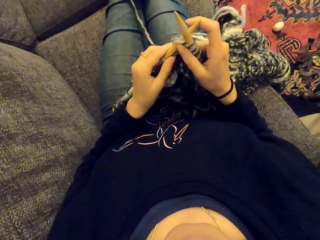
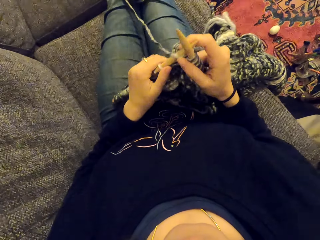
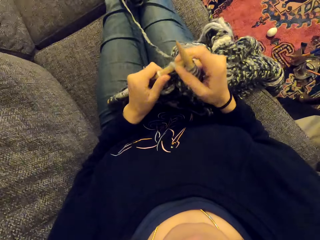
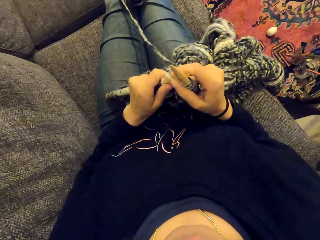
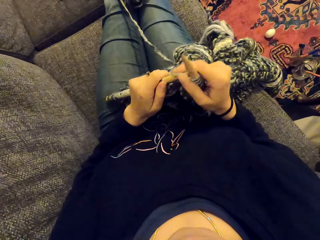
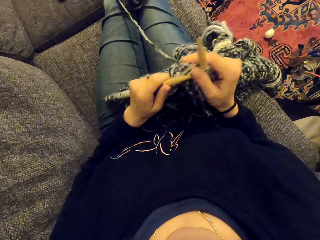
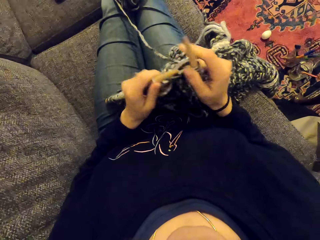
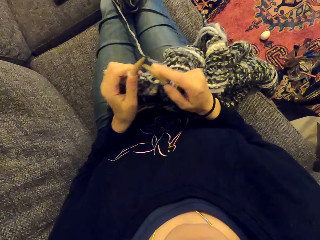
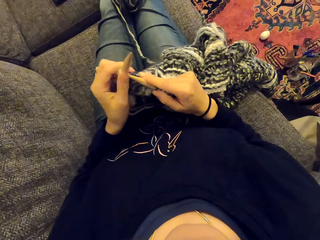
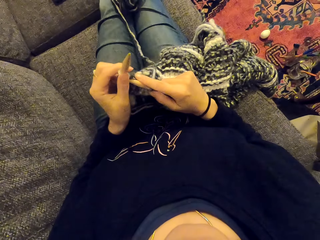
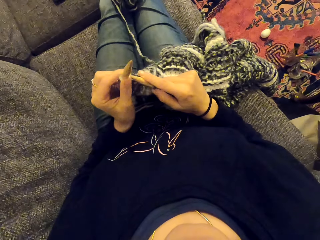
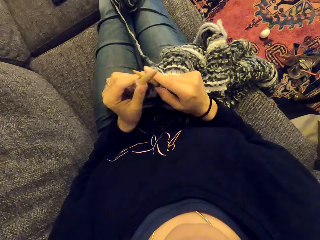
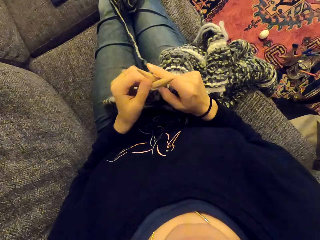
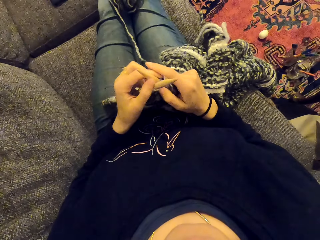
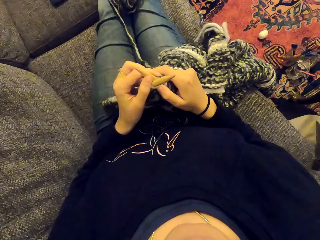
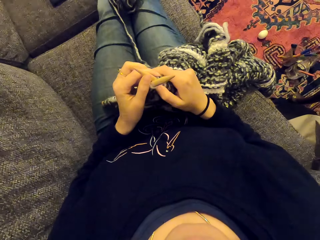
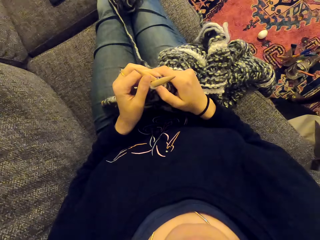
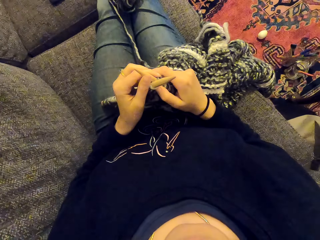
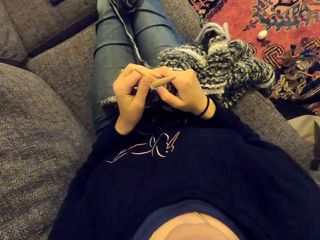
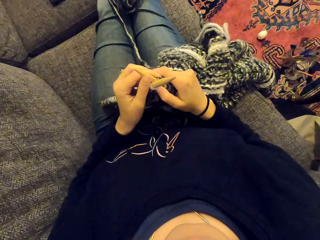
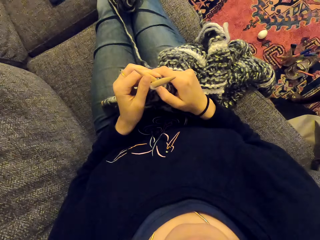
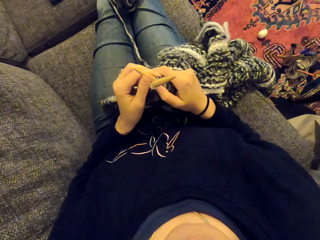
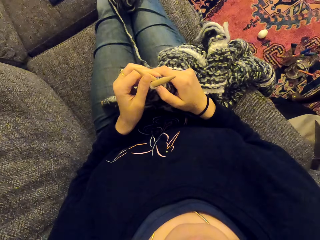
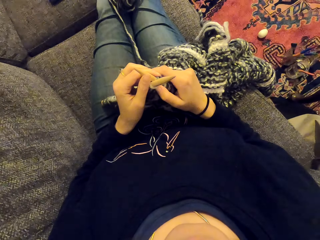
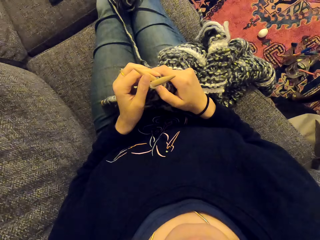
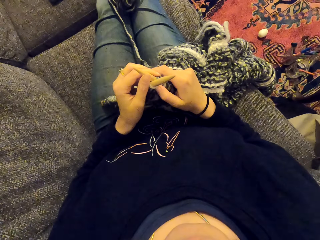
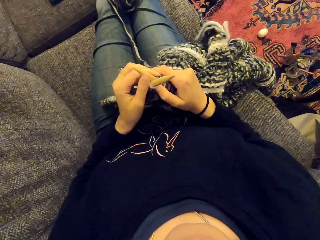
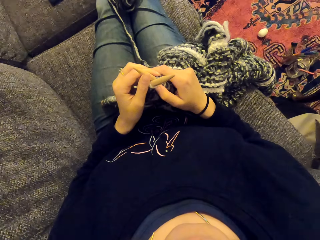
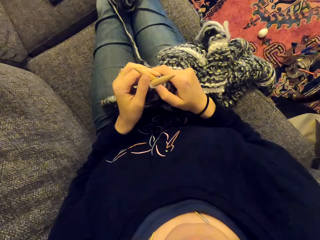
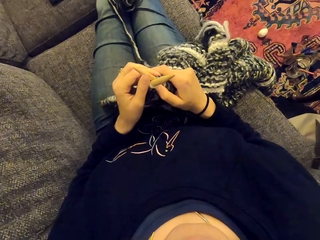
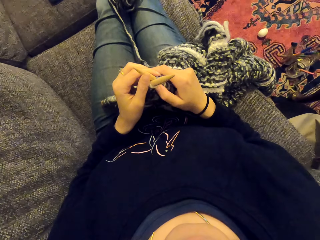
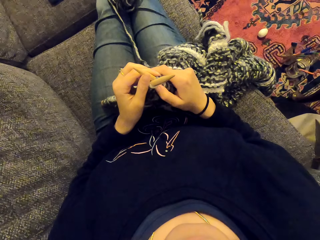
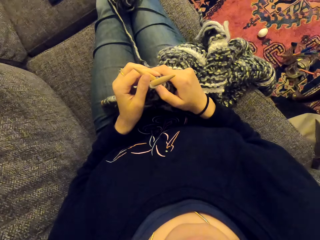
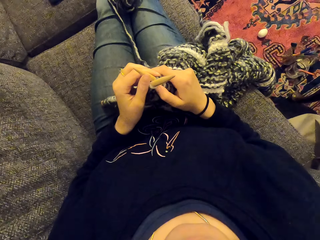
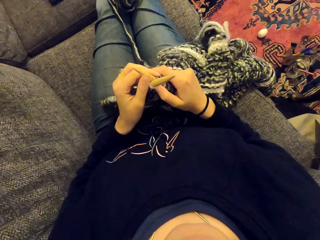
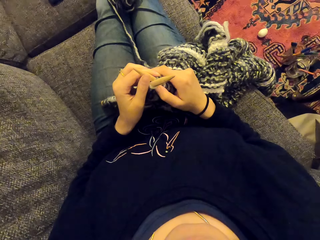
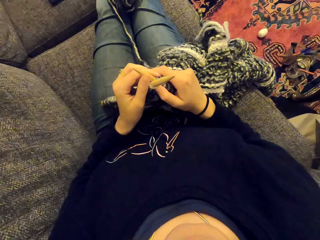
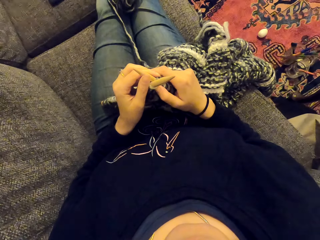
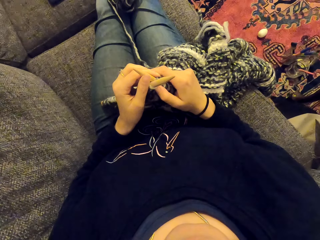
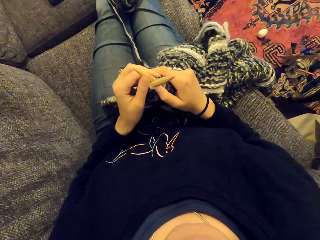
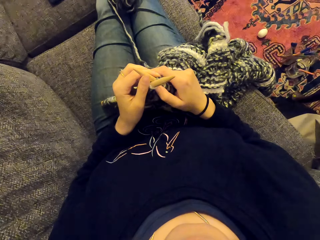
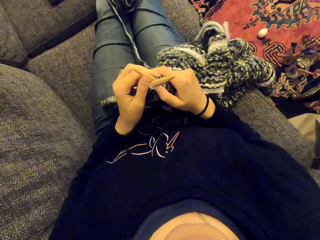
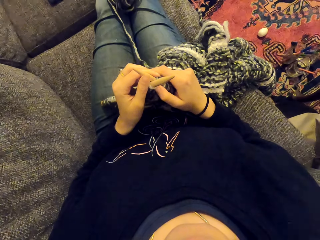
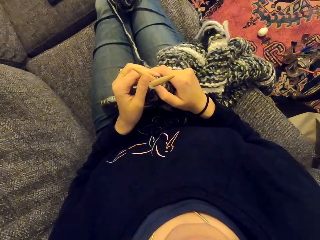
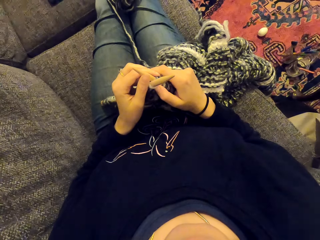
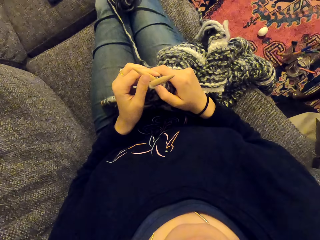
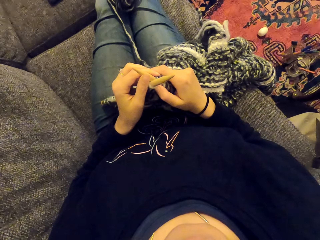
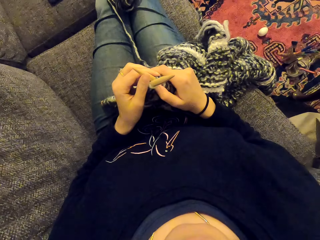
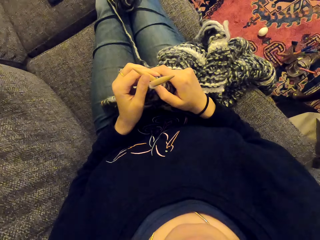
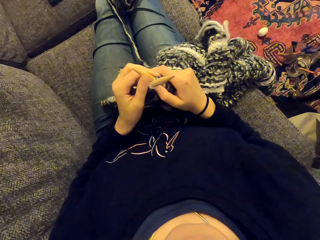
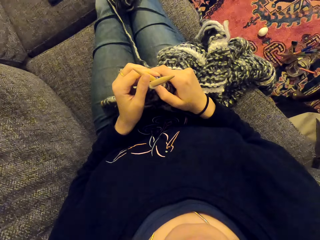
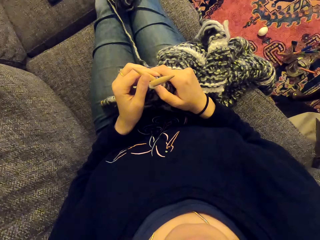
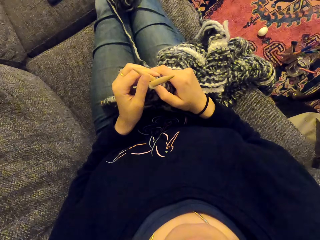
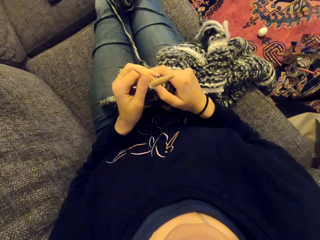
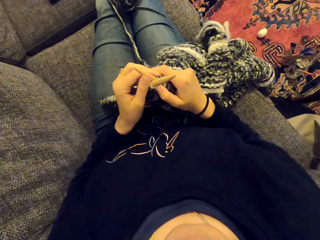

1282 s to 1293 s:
The camera wearer sews the piece of cloth. They stare at something. They listen to something.

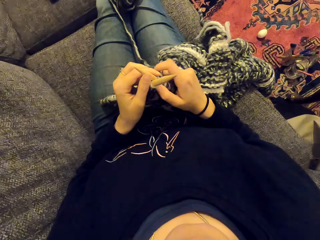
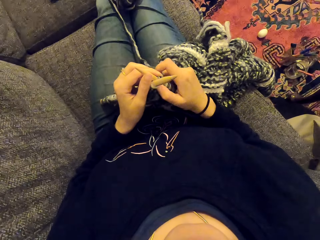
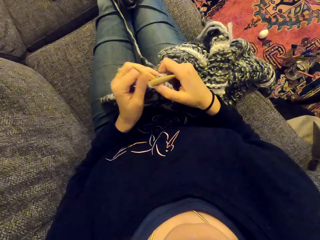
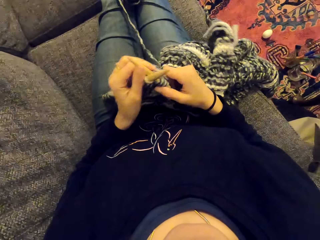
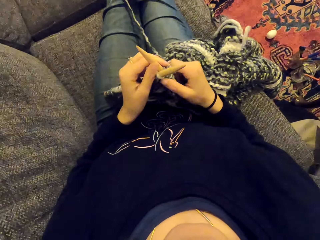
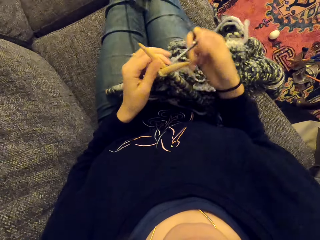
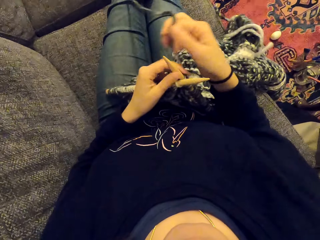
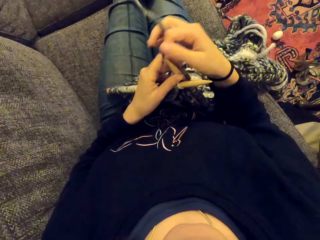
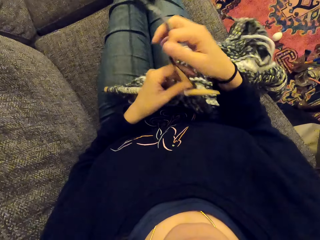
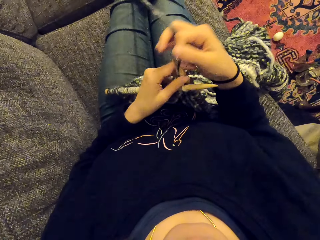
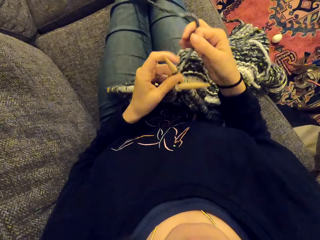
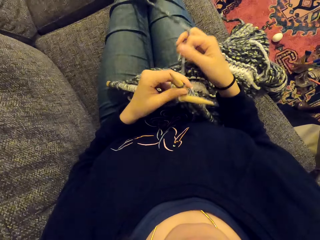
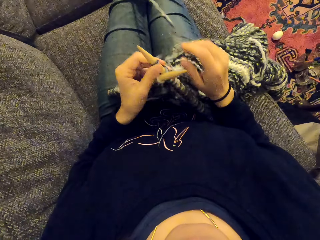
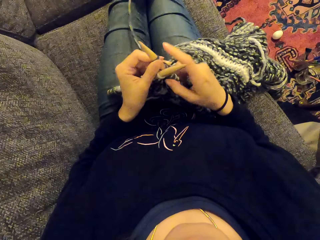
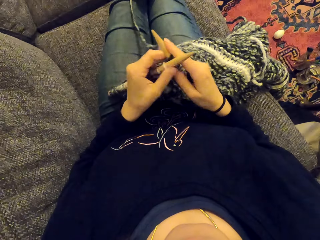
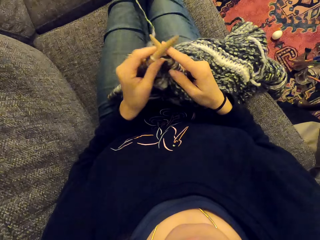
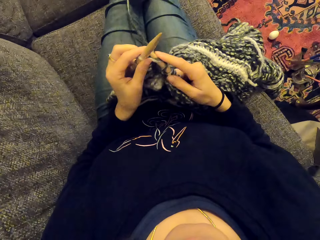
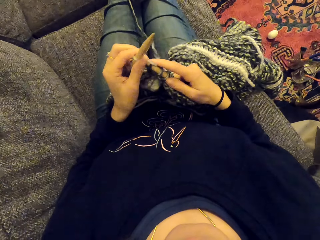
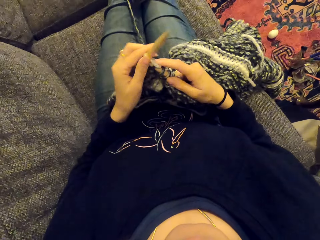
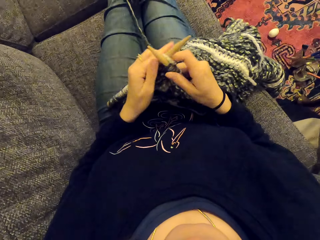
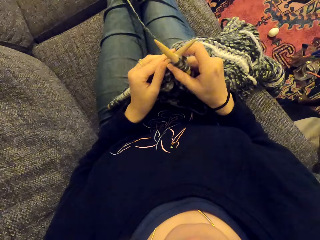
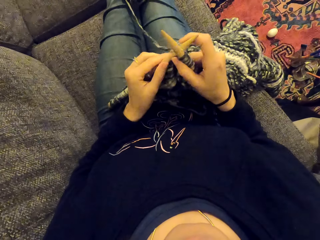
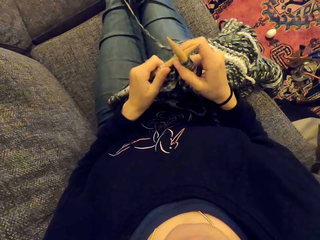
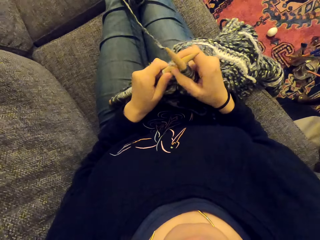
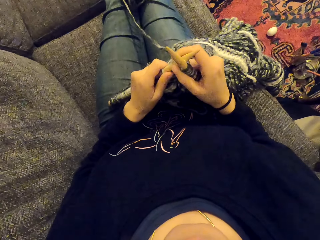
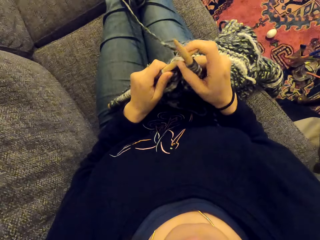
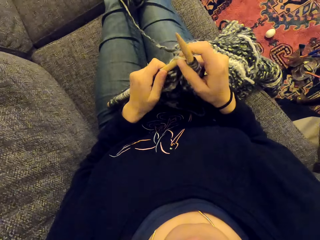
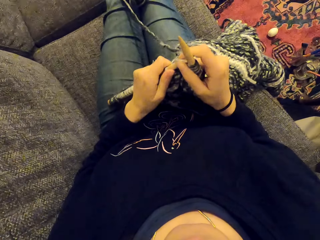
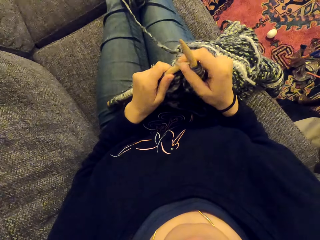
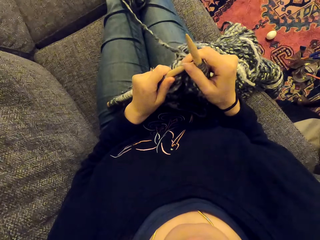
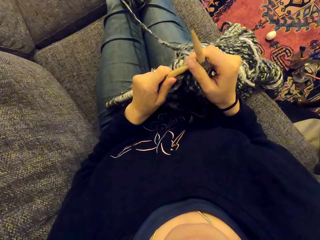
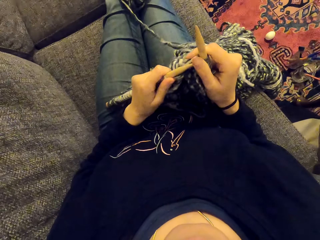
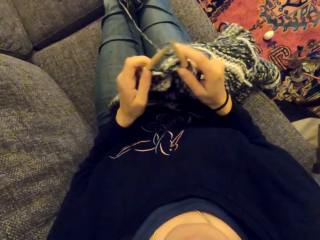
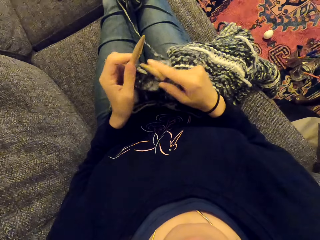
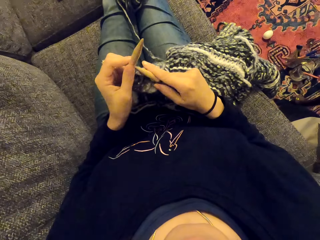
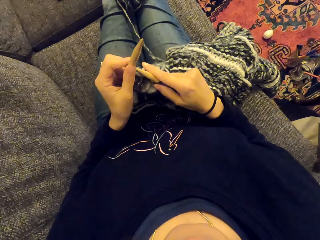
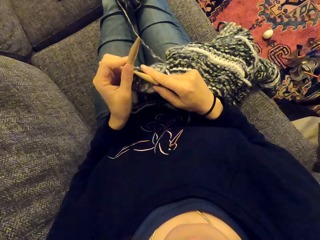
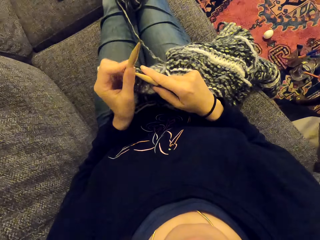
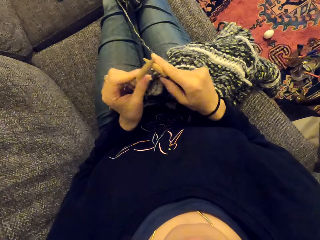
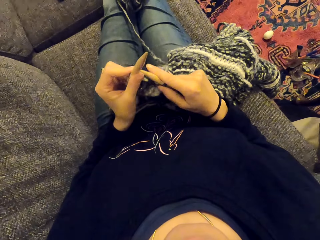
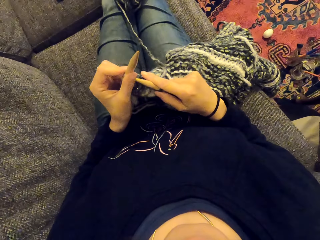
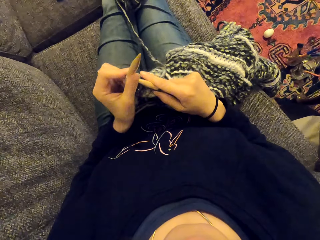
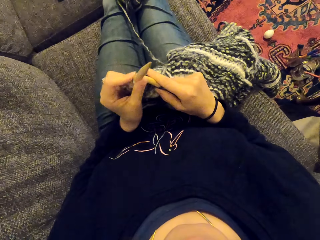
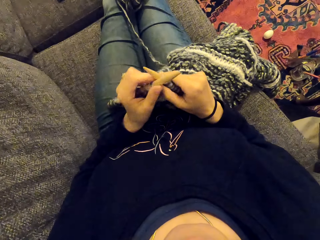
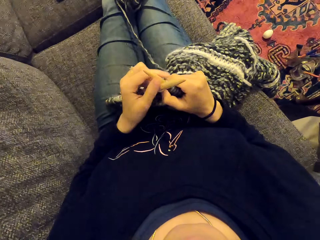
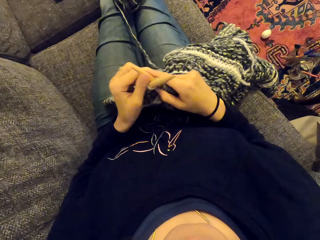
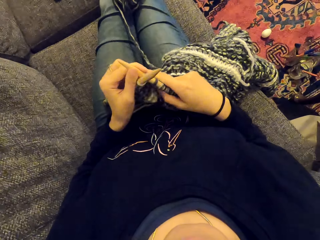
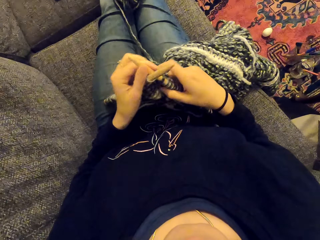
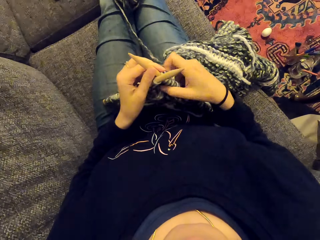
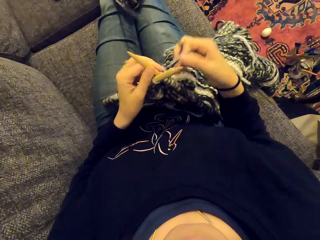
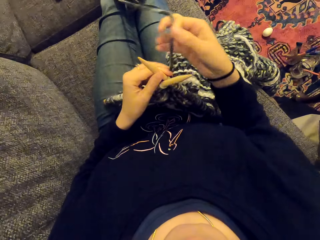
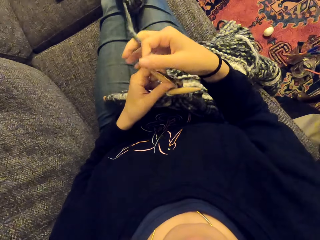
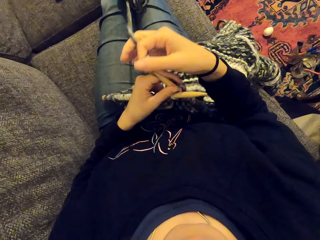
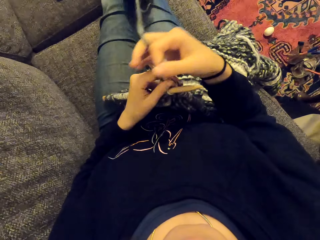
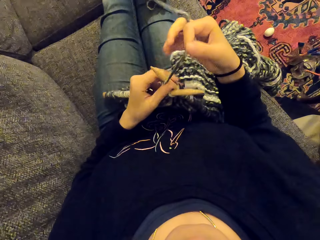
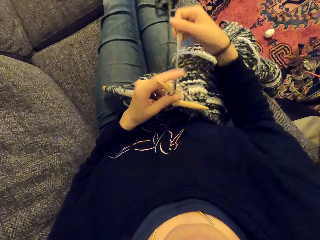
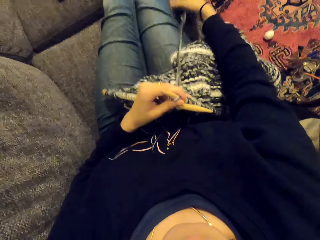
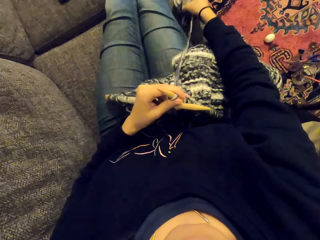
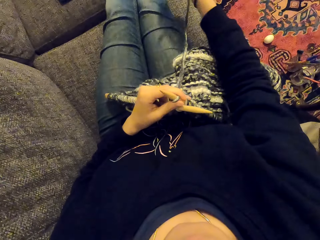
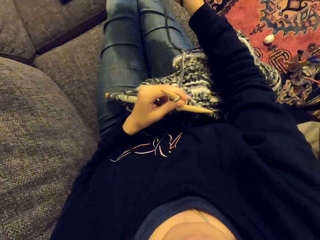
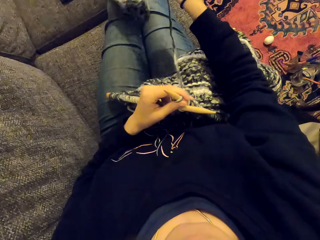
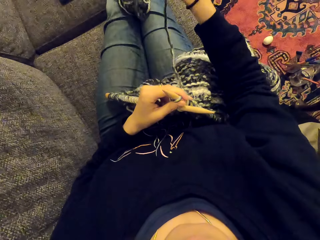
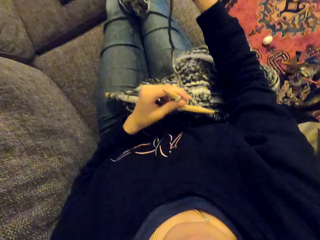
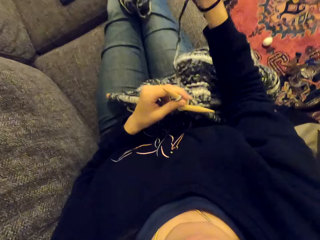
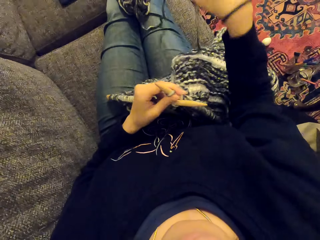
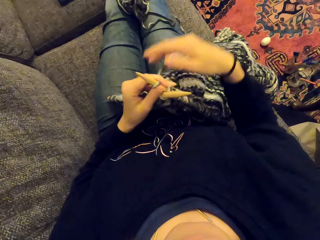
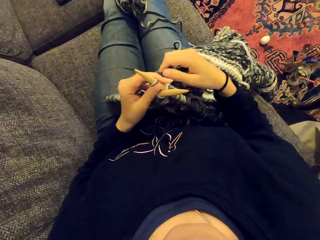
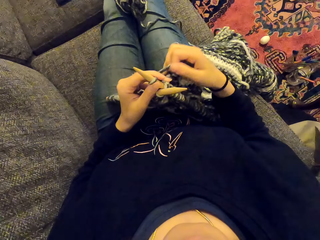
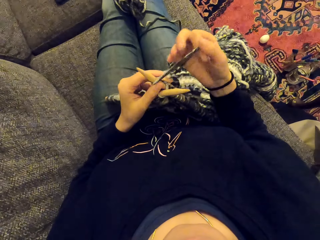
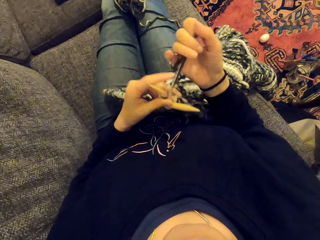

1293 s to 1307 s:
The camera wearer knits the fabric. They sew the piece of cloth. They pull the sewing rope.
